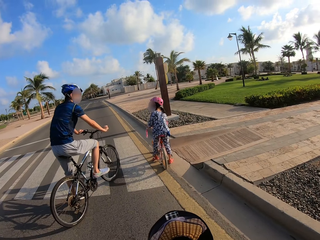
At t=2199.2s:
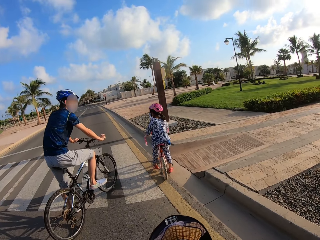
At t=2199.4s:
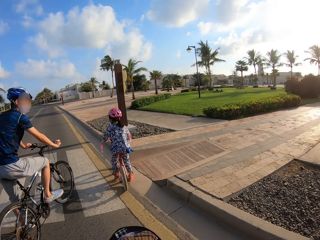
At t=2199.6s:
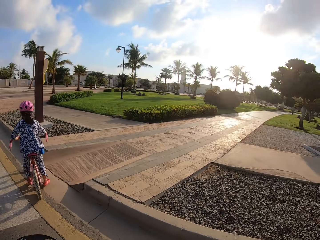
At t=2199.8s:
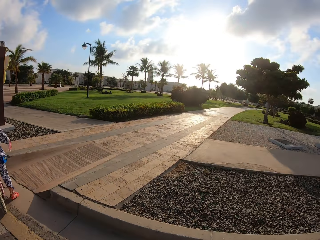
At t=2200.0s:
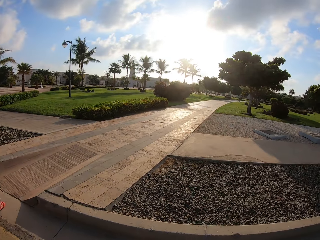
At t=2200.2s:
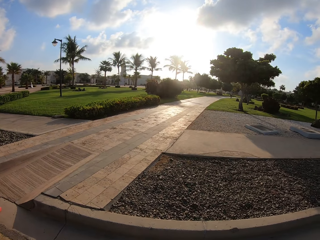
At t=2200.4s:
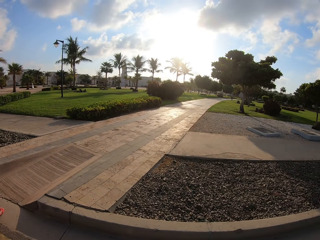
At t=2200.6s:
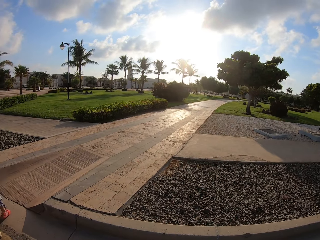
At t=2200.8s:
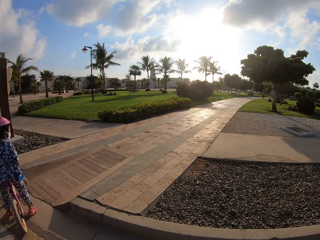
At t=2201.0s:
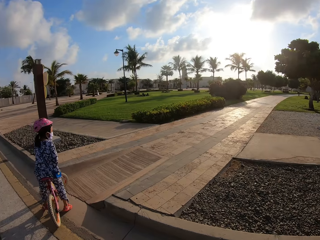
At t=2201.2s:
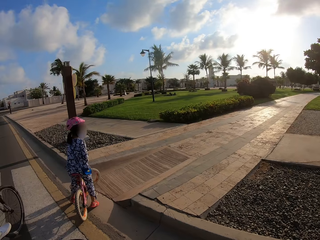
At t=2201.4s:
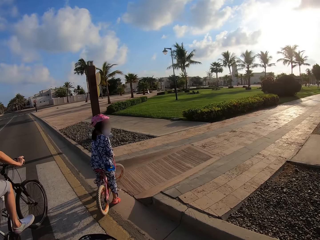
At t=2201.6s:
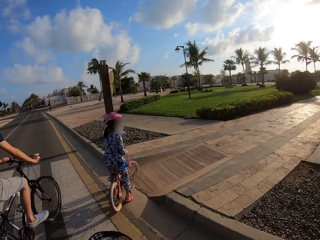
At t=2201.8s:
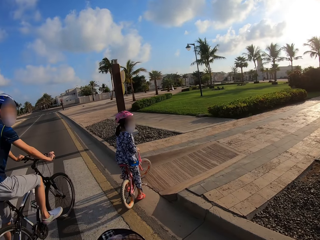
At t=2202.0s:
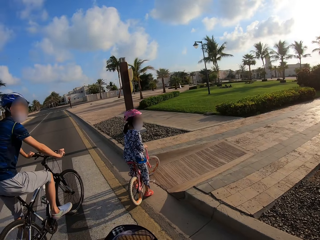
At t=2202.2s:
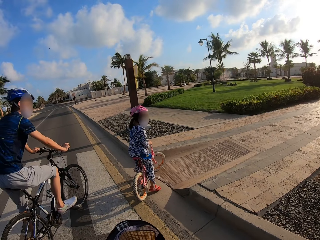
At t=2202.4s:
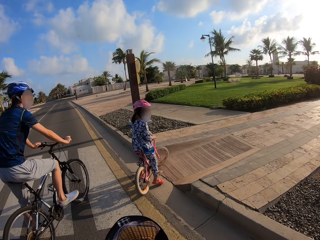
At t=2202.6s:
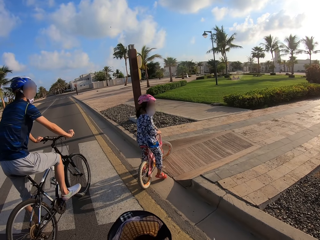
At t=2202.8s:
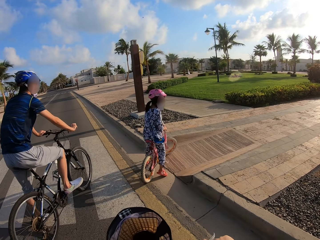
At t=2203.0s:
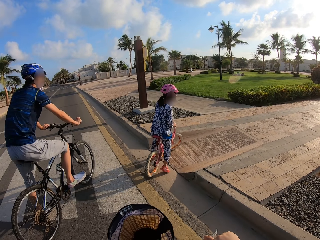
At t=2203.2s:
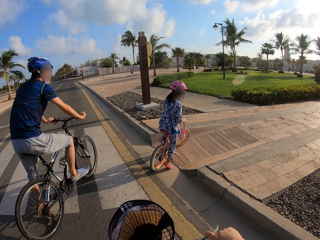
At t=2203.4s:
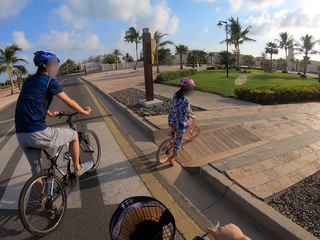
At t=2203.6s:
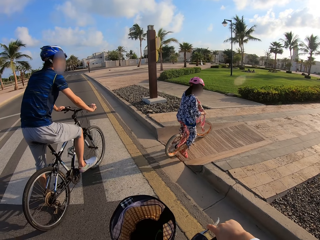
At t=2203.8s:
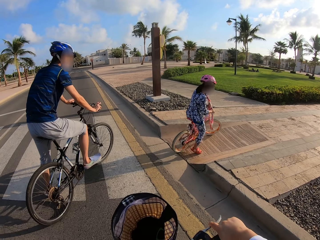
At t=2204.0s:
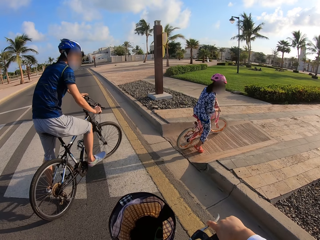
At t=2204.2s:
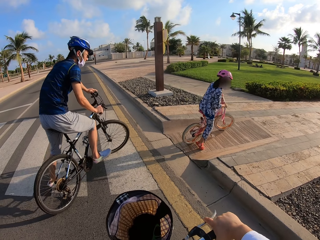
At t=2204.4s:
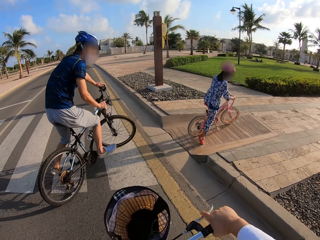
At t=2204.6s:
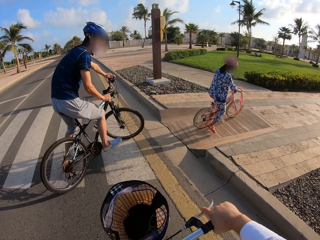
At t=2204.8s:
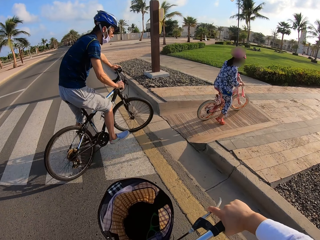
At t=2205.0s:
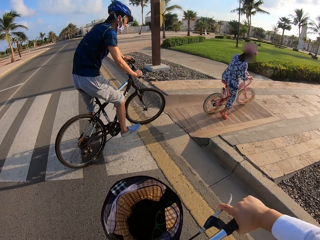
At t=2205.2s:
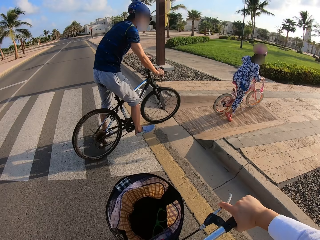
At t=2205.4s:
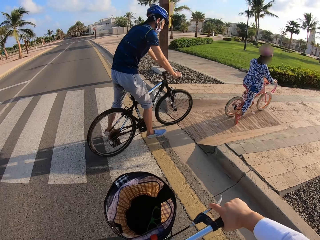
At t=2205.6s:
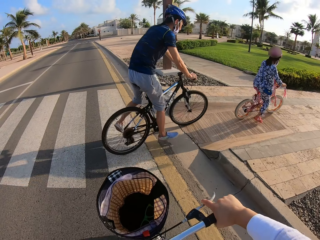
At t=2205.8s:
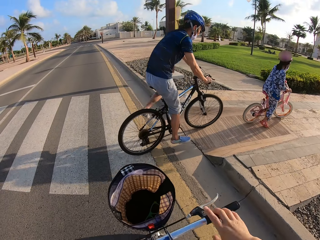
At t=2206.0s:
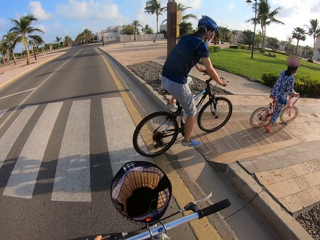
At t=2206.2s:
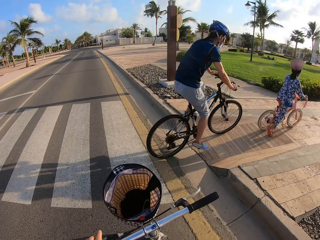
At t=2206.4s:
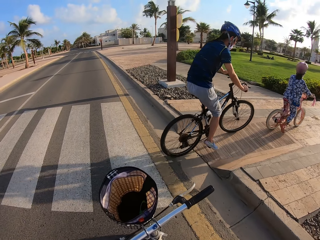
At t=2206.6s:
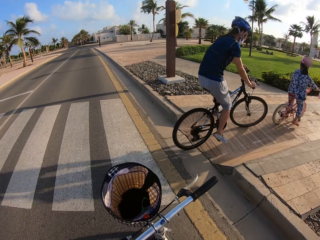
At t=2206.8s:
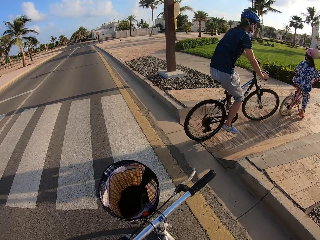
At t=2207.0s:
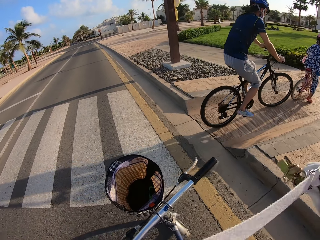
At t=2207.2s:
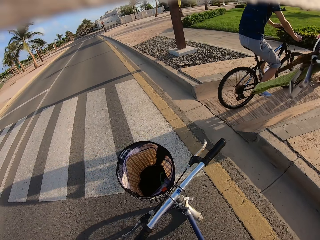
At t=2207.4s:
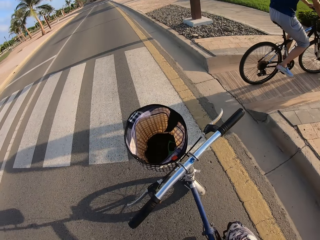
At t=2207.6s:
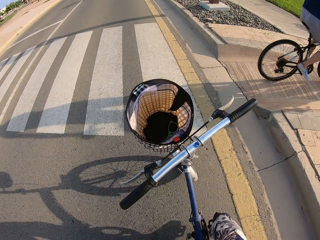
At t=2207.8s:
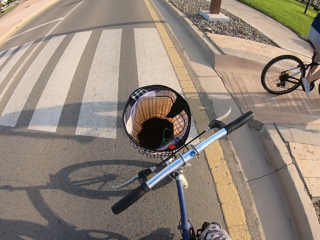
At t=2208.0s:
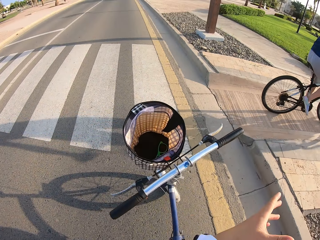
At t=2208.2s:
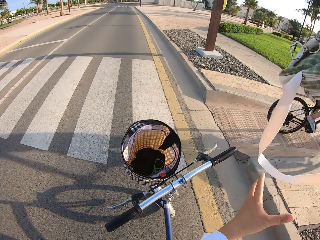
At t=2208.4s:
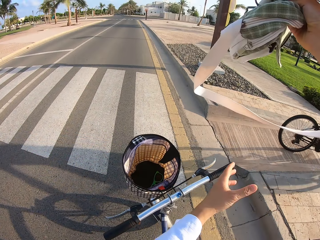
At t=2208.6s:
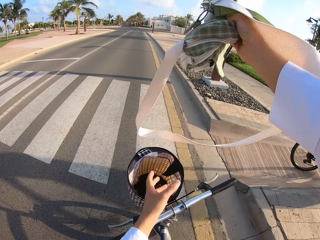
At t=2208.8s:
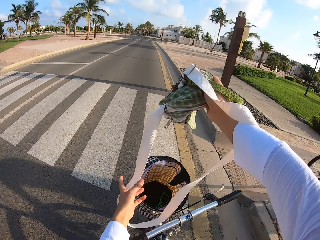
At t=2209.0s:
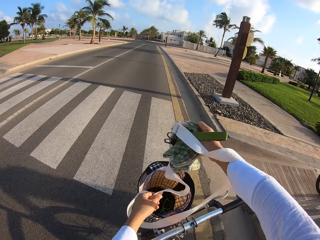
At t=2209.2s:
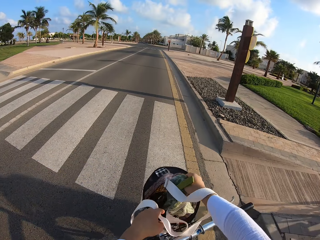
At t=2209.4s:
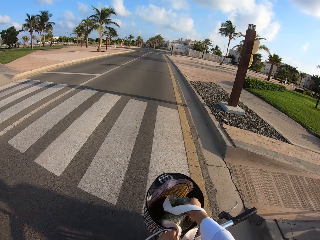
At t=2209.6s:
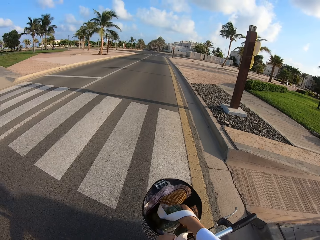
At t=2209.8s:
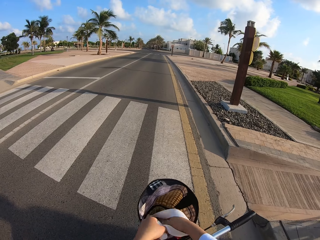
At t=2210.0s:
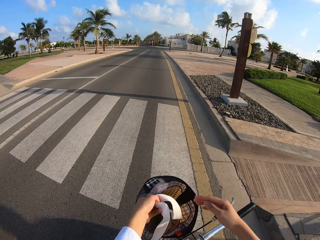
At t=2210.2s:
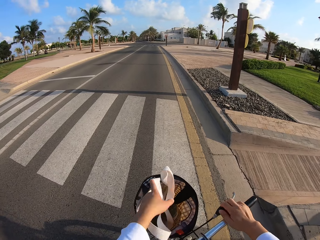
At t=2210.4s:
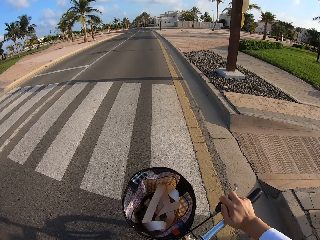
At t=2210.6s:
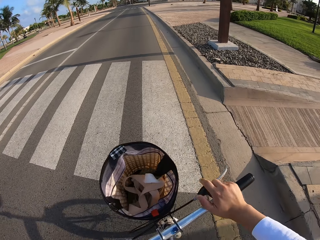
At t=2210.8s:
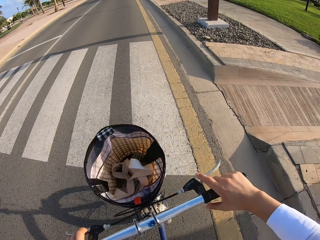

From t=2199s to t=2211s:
The camera wearer stops on the road. The man and the lady pause on the road. The camera wearer converses with a man. A child takes a turn. The man takes a turn. The man and the lady cycle a bicycle on a pavement. The camera wearer removes her bag from the shoulder. They place her bag on the basket.

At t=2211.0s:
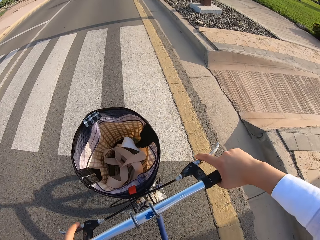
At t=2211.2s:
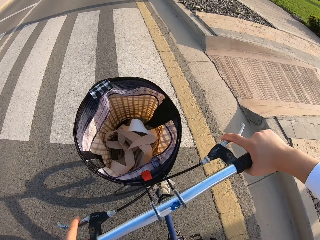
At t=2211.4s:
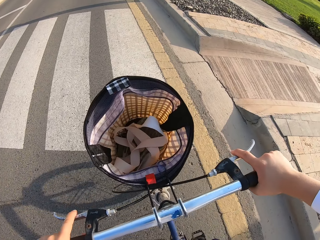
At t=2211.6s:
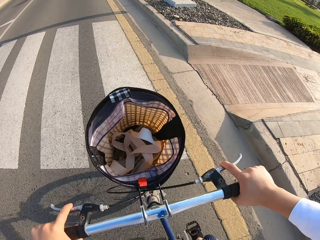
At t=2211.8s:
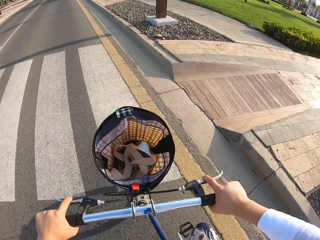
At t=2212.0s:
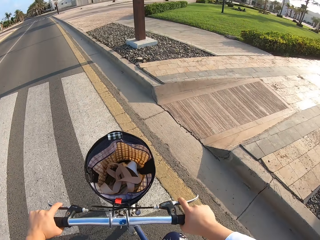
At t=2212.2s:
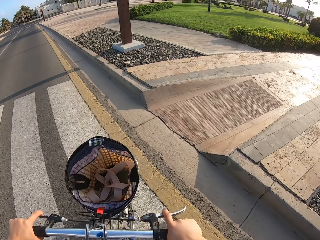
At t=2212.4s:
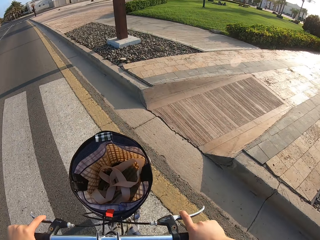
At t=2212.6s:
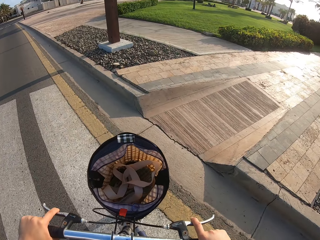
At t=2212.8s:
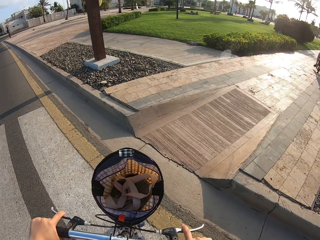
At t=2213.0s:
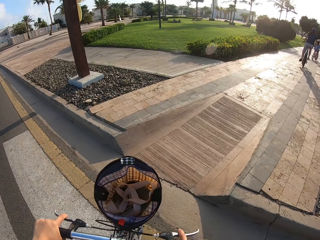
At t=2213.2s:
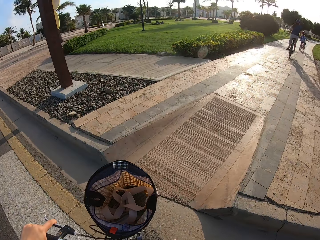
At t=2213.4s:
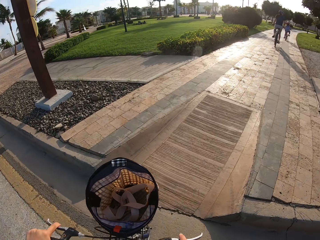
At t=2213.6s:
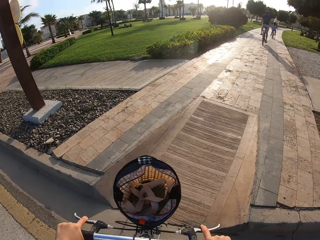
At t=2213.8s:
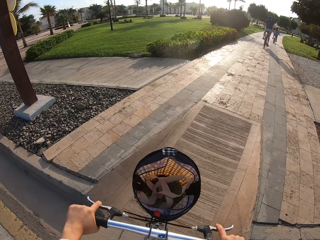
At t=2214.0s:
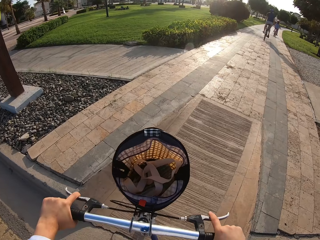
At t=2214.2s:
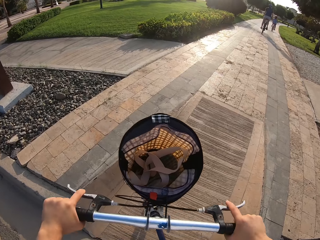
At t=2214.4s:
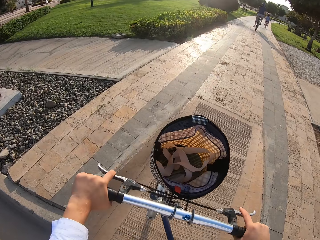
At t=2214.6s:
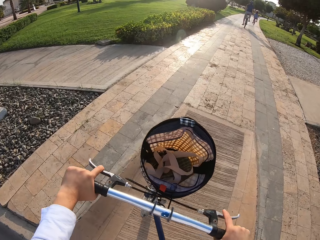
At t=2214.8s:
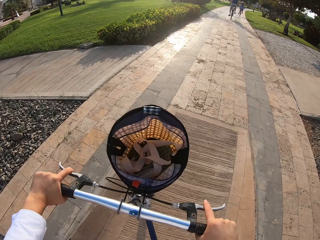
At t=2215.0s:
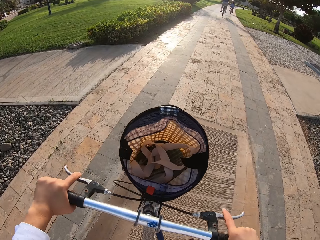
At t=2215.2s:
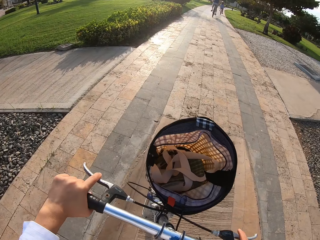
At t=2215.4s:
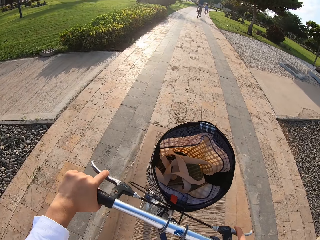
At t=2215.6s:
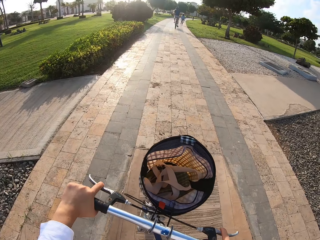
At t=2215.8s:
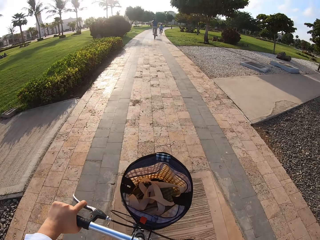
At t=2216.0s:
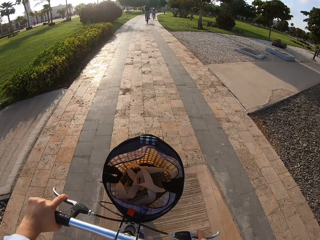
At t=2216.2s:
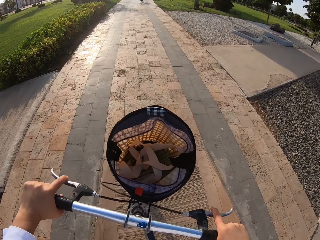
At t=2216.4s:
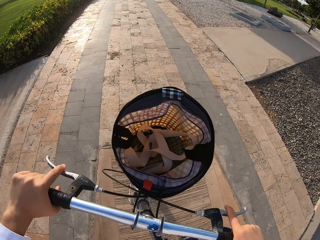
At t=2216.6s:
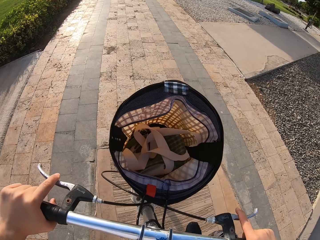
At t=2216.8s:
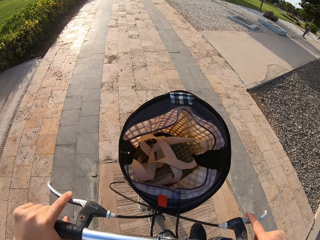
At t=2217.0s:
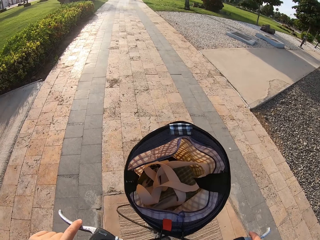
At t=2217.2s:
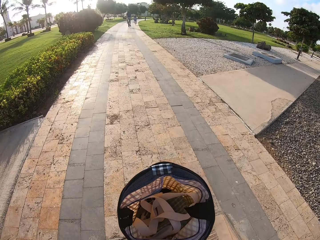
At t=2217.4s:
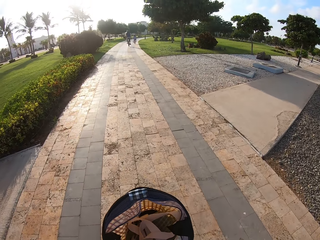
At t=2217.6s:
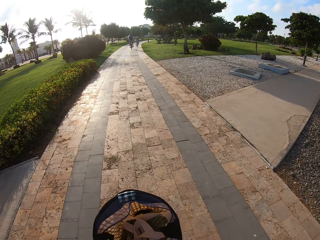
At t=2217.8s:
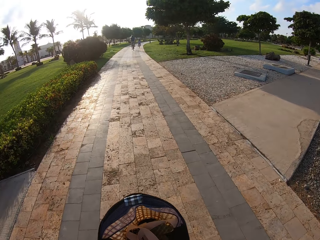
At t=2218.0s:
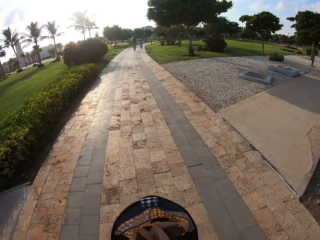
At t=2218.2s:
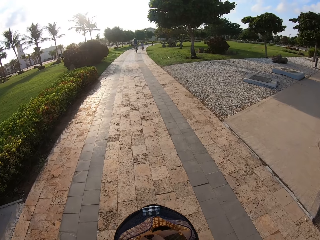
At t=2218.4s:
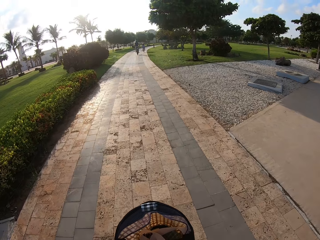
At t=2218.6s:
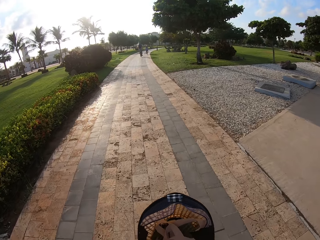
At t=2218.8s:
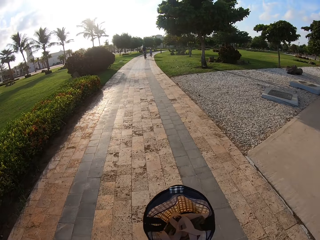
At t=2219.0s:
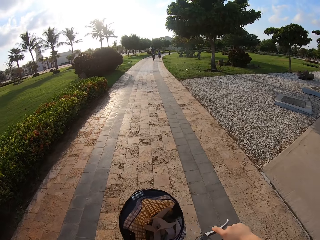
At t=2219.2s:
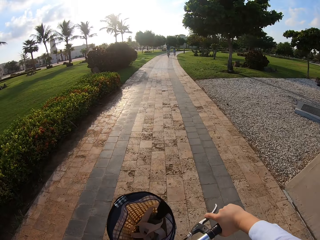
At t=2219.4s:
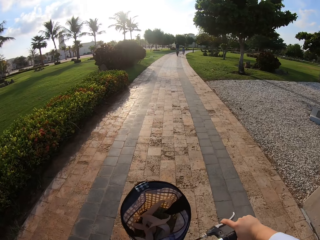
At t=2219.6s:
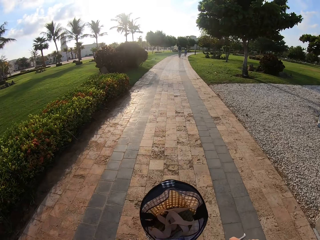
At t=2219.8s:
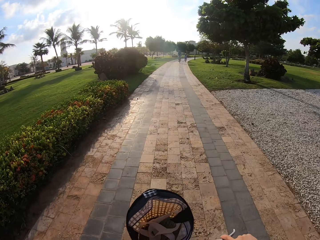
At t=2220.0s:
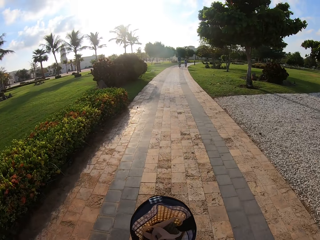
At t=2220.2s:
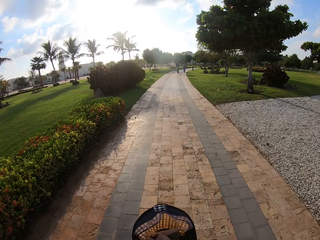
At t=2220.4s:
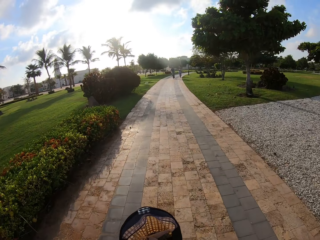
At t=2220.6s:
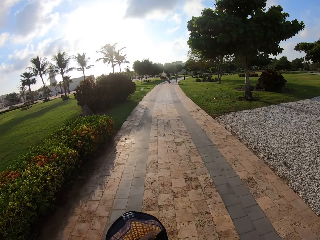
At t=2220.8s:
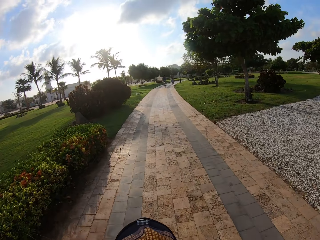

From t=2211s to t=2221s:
The camera wearer takes a turn. They cycle a bicycle on the pavement.
